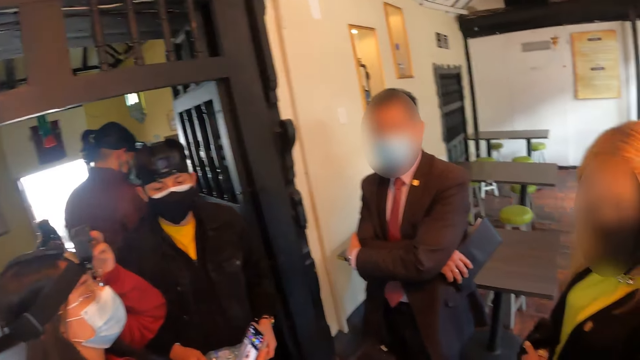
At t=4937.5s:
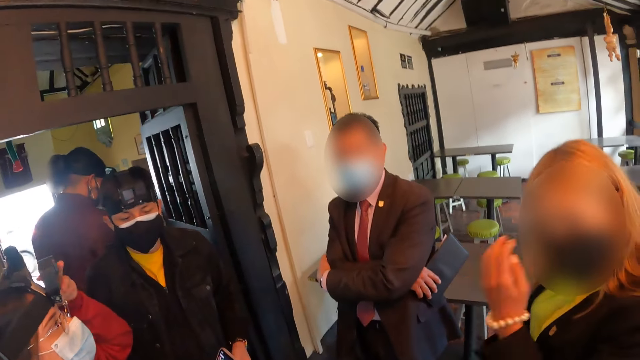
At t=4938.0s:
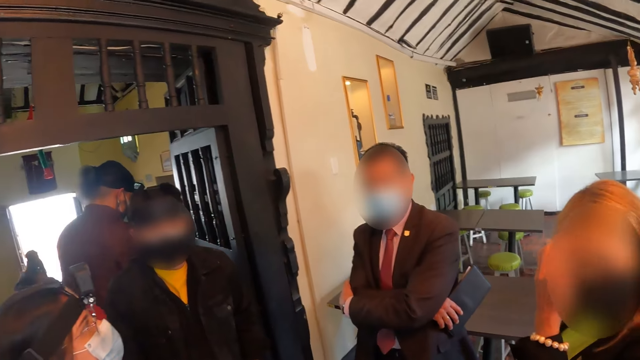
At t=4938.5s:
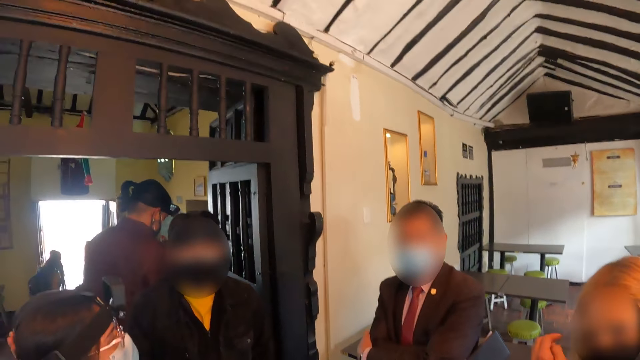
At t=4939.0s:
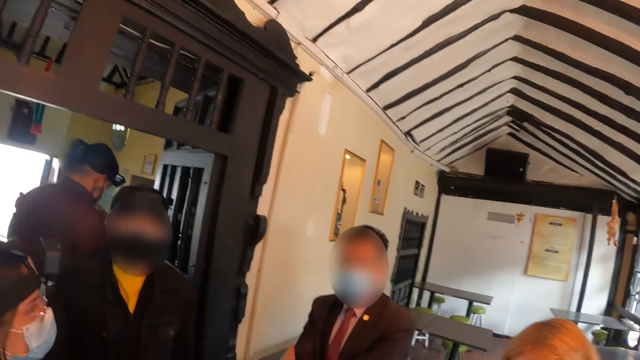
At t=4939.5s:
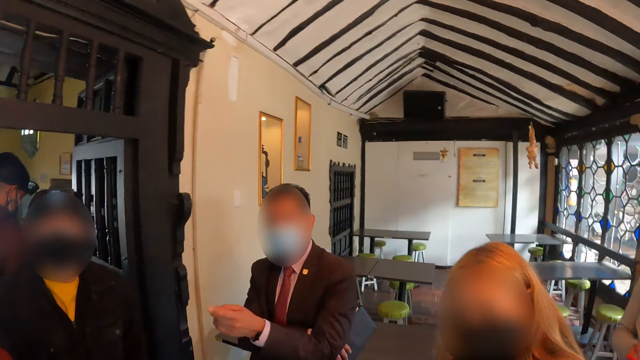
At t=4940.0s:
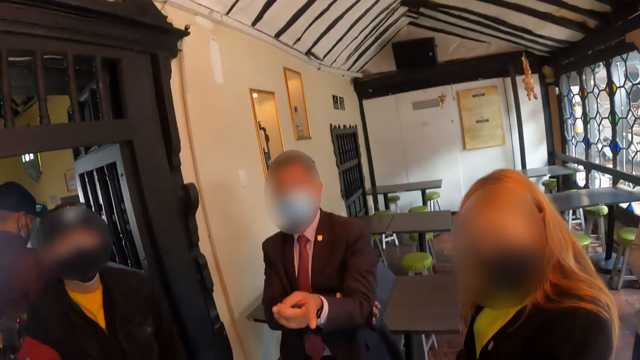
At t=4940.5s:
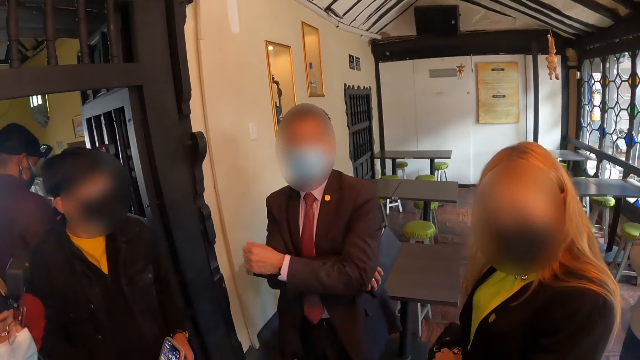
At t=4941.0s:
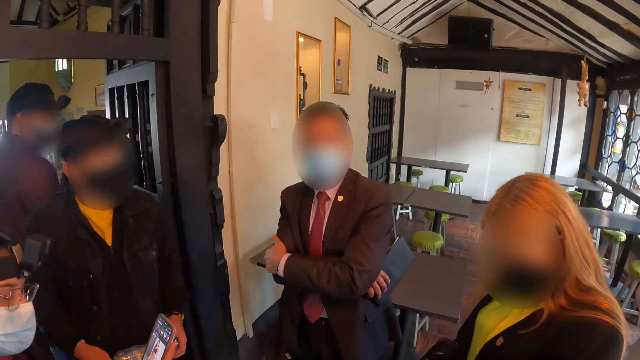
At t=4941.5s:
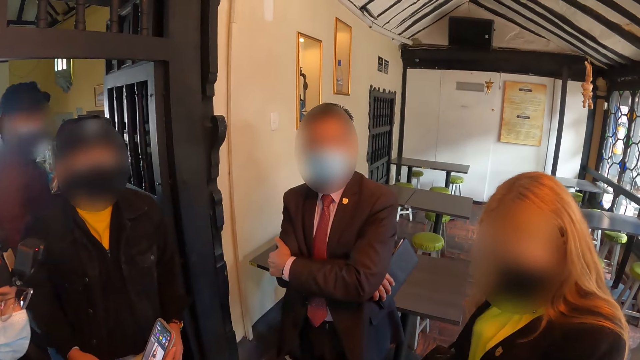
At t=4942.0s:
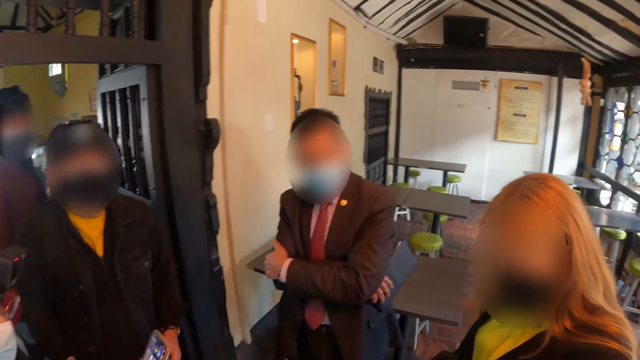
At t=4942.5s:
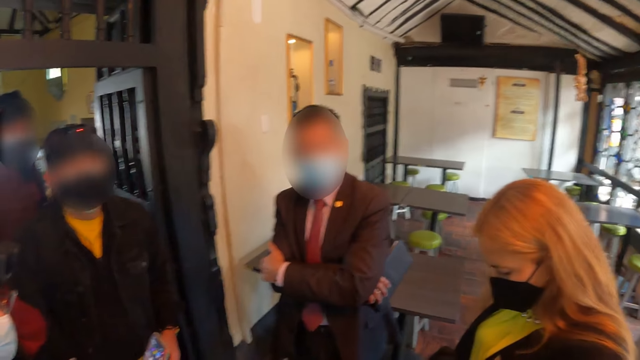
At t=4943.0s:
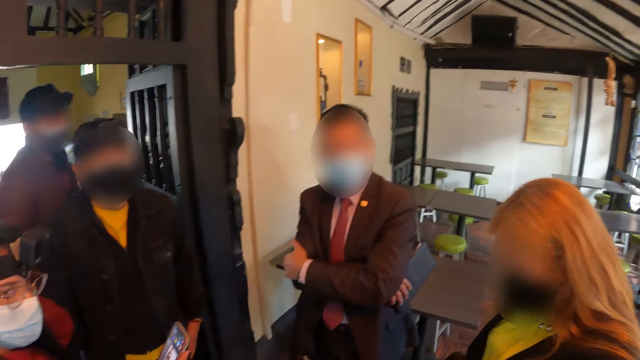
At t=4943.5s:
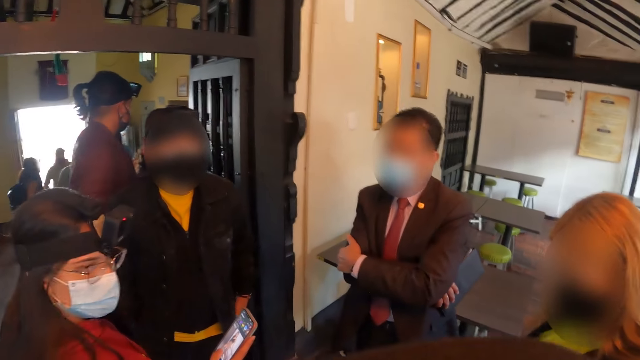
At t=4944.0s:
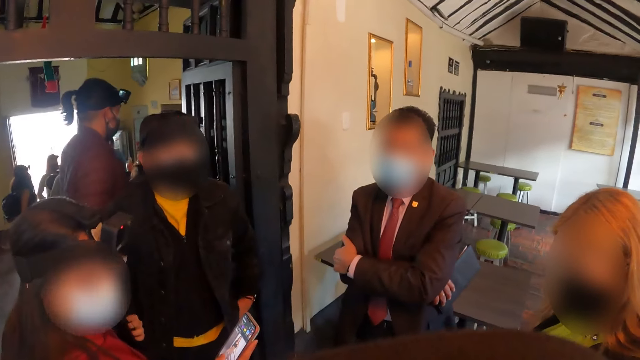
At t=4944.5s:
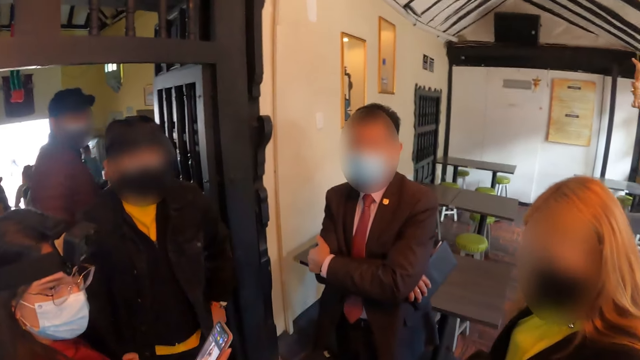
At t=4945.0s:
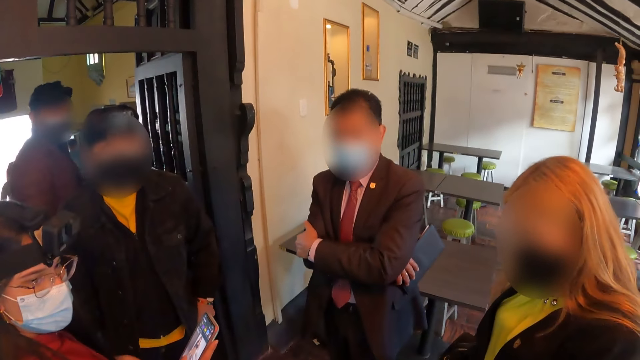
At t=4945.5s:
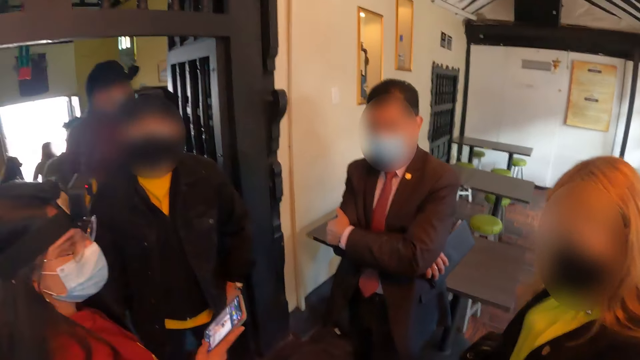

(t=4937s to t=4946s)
The camera wearer looks around the house. A man does a hand gesture. The camera wearer looks around the house.

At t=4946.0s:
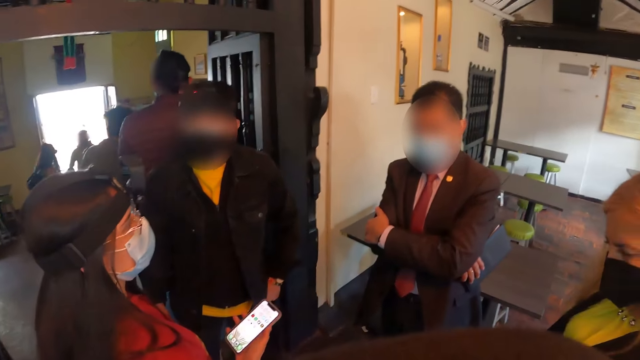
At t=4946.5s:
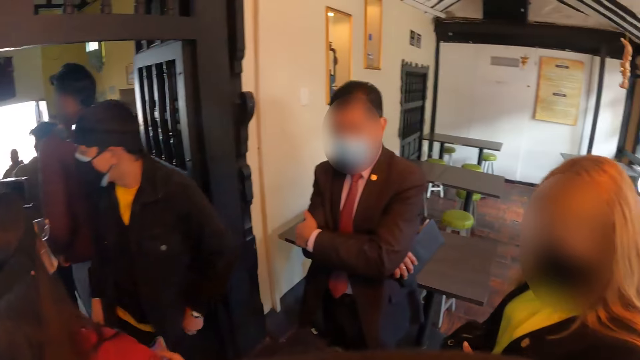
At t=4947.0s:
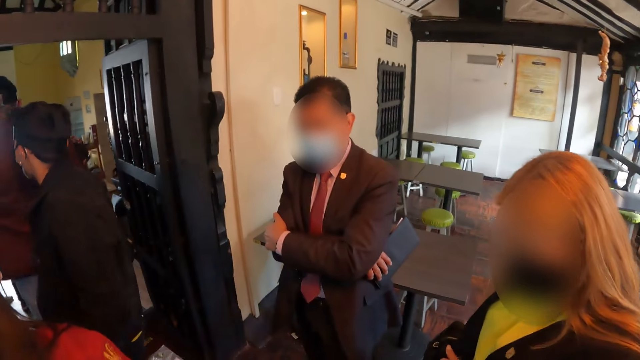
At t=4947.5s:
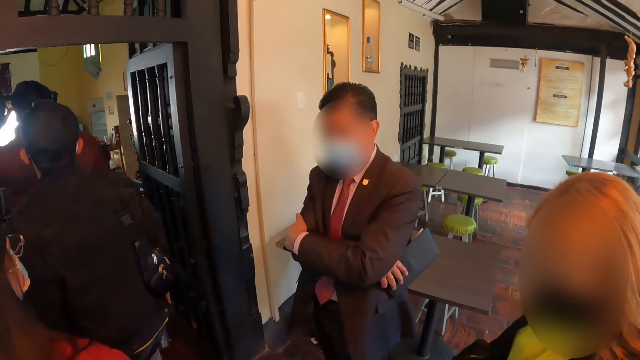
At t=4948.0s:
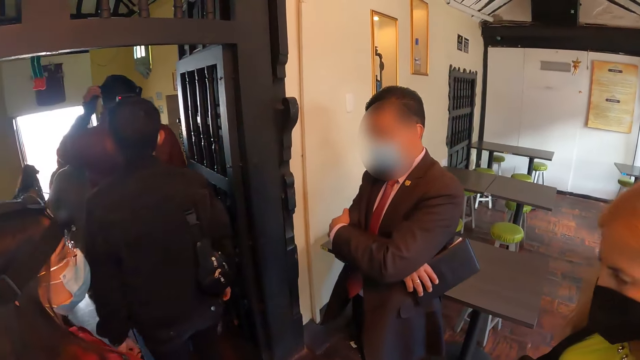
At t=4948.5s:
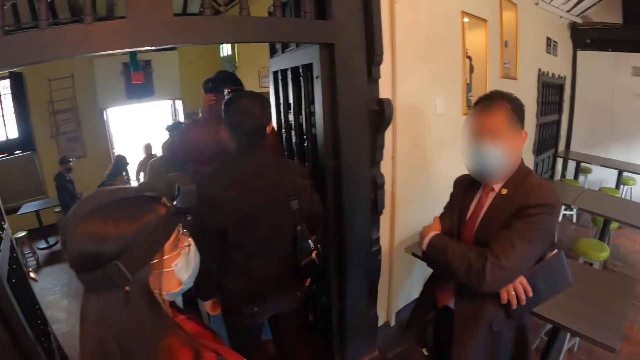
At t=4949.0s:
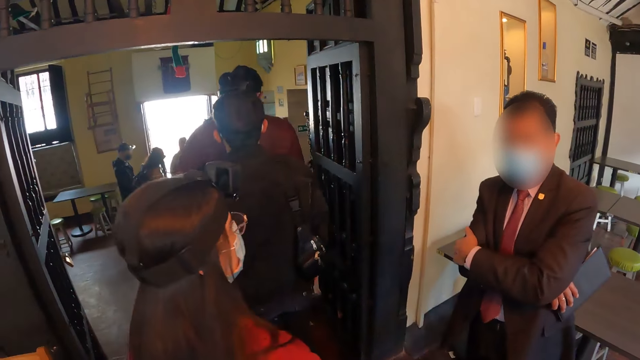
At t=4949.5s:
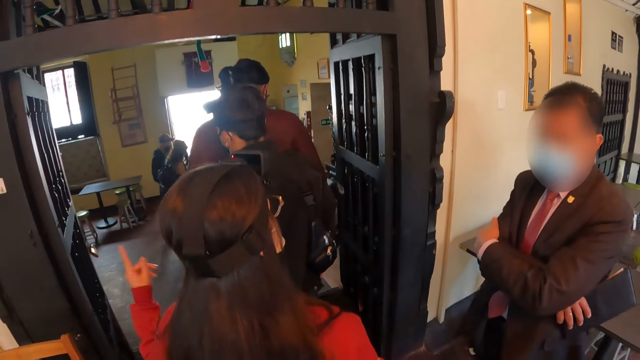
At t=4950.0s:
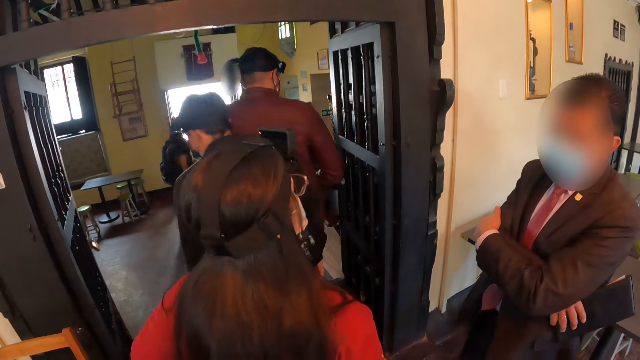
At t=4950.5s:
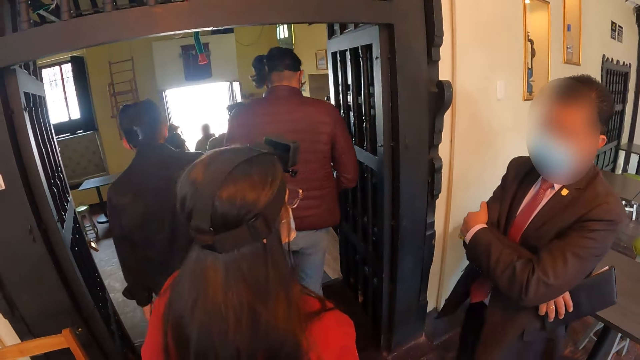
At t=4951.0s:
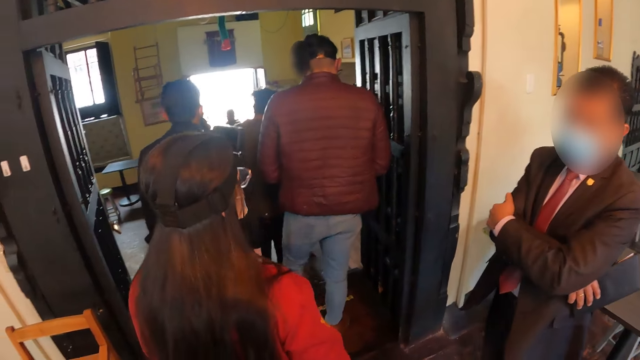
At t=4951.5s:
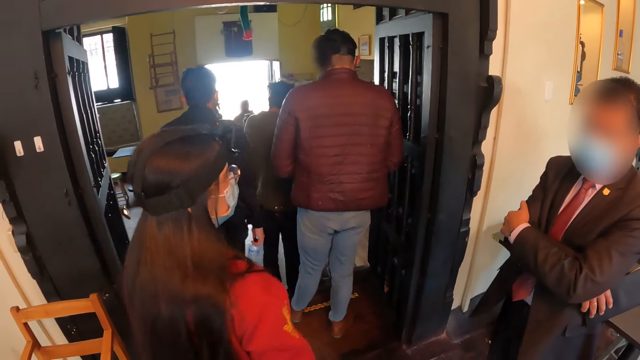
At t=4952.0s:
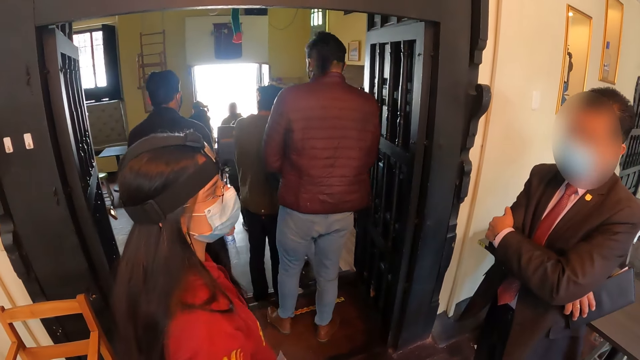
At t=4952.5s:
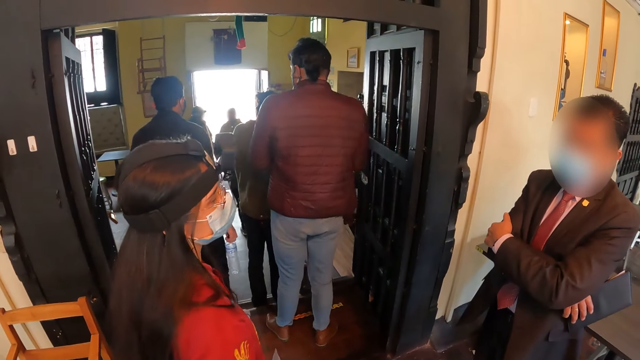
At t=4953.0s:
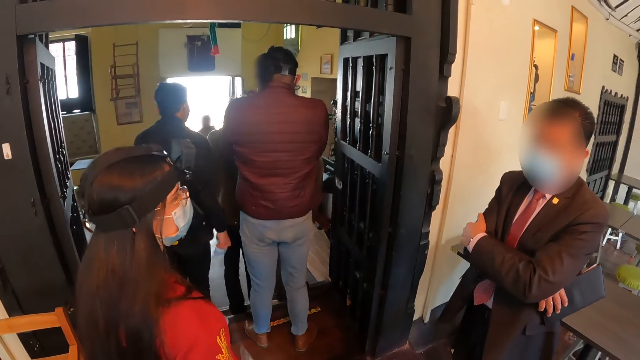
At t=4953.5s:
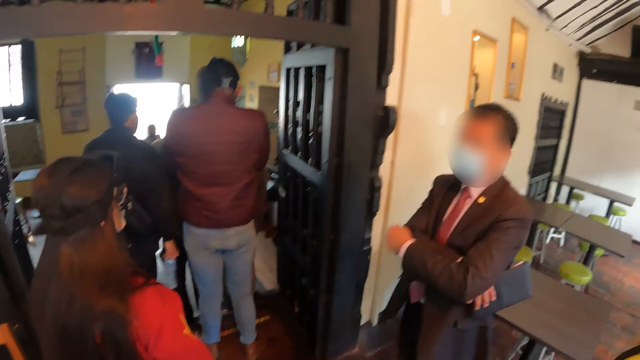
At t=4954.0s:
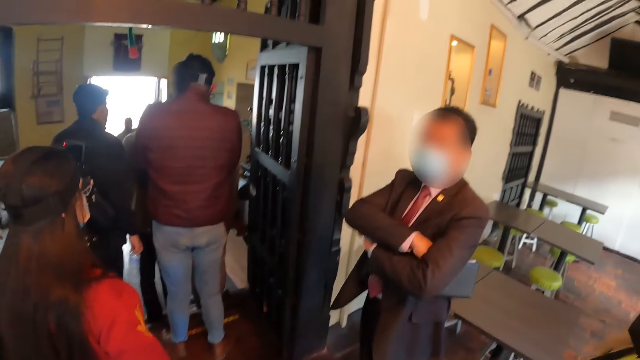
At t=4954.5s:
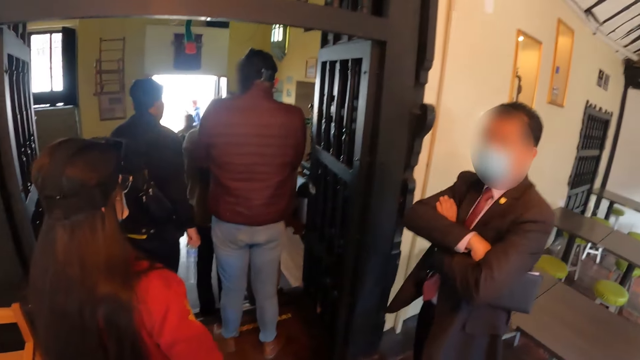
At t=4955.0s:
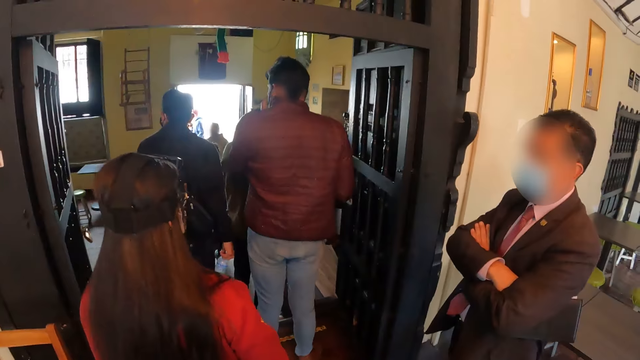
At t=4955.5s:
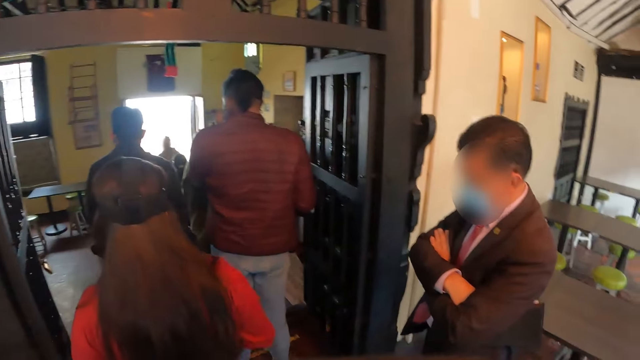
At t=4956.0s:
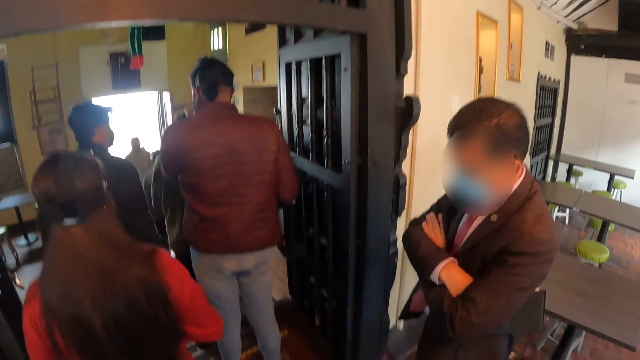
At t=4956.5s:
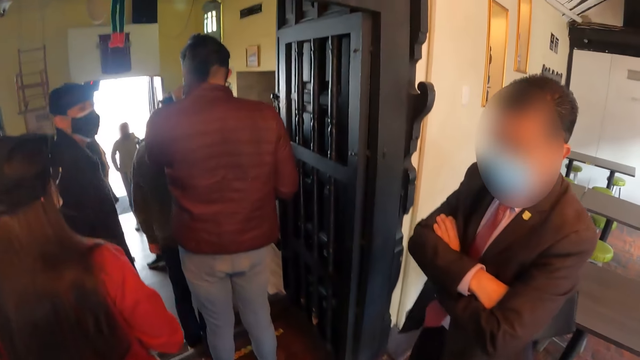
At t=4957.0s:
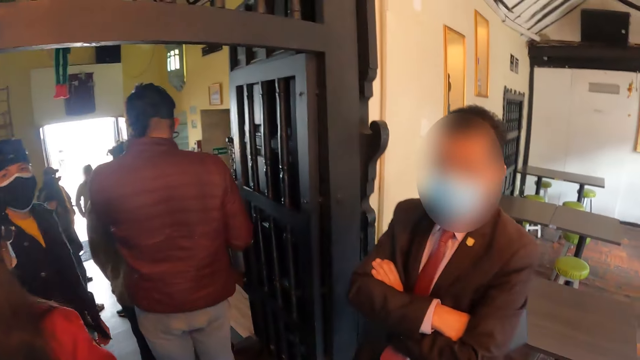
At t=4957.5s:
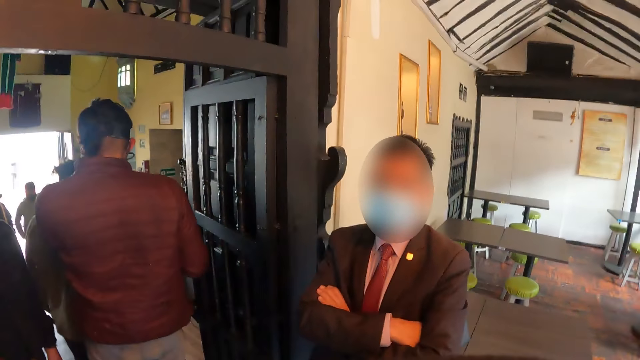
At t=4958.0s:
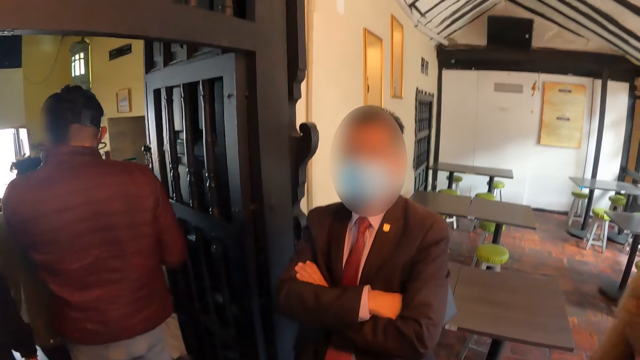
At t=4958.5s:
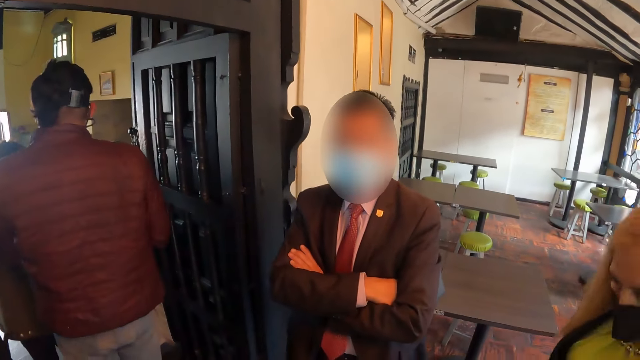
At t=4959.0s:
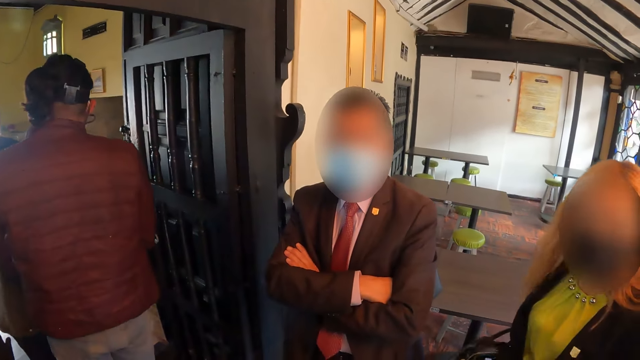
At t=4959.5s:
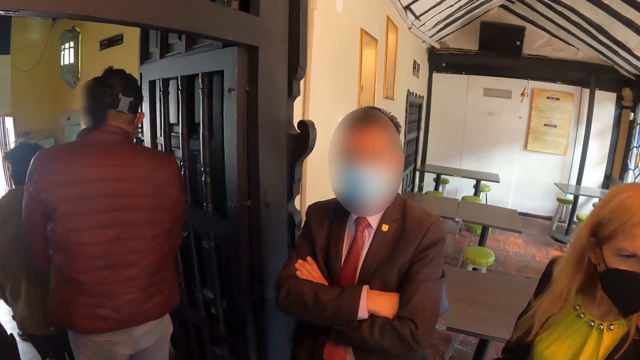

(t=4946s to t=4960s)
A man turns around. The camera wearer looks around the house. A woman does a hand gesture. Another man does a hand gesture. The woman walks around the house. The camera wearer looks at the other man.
